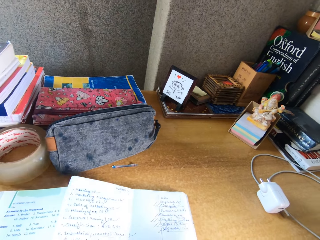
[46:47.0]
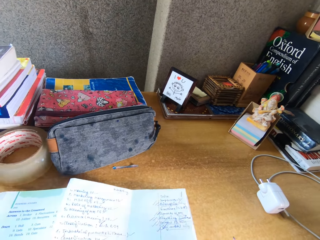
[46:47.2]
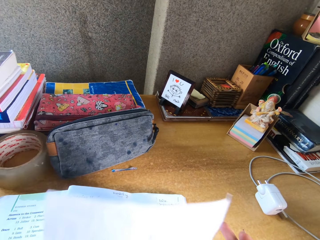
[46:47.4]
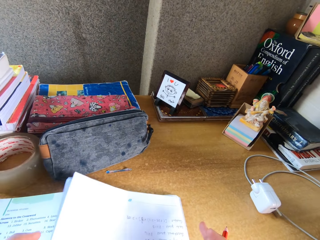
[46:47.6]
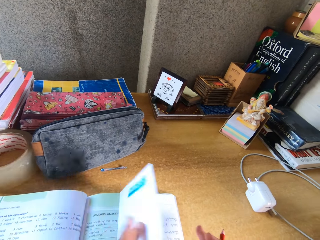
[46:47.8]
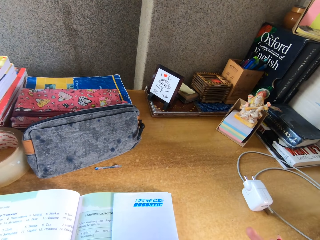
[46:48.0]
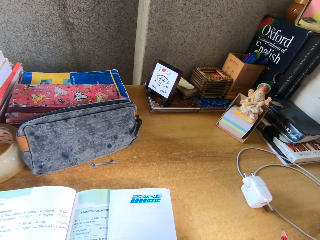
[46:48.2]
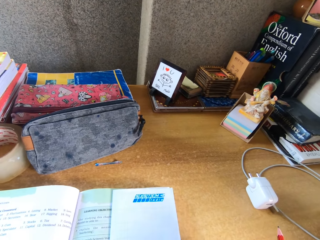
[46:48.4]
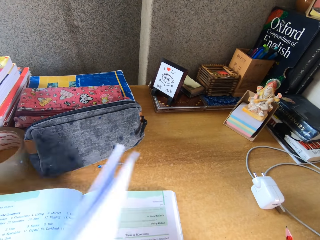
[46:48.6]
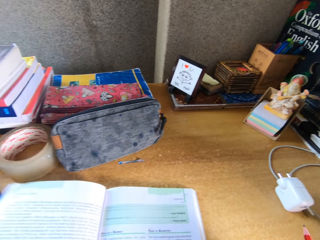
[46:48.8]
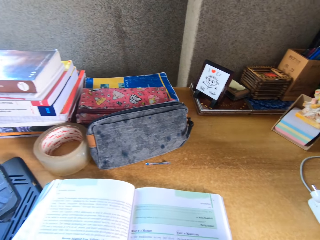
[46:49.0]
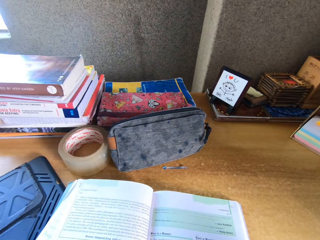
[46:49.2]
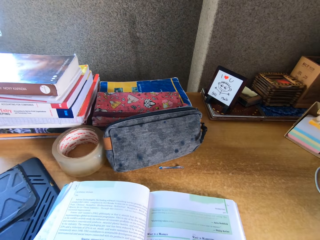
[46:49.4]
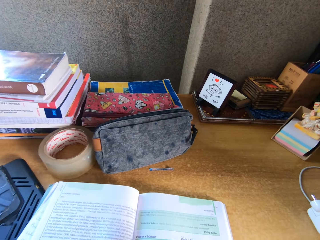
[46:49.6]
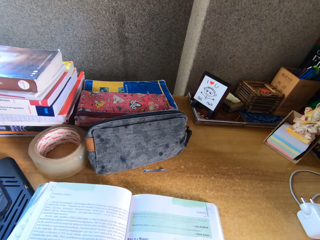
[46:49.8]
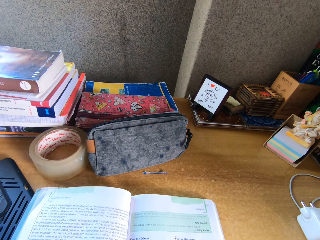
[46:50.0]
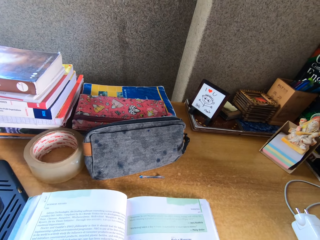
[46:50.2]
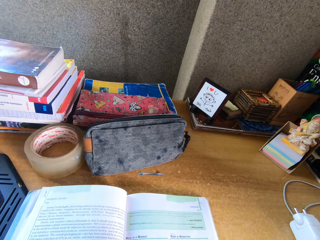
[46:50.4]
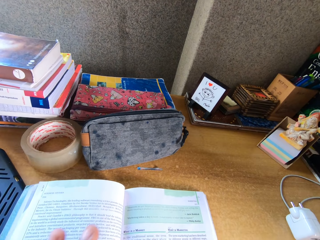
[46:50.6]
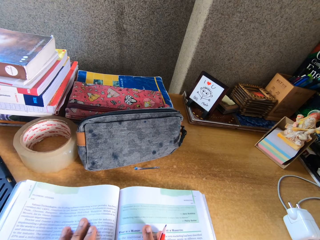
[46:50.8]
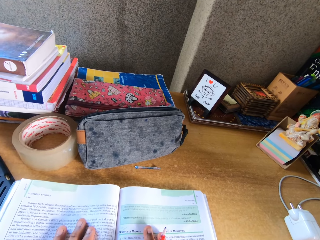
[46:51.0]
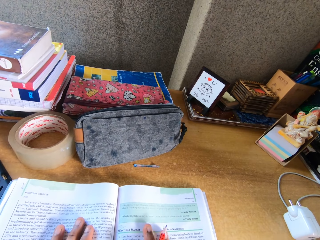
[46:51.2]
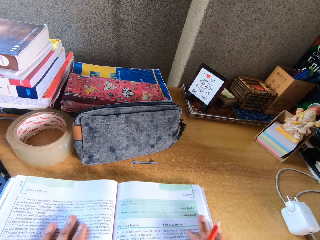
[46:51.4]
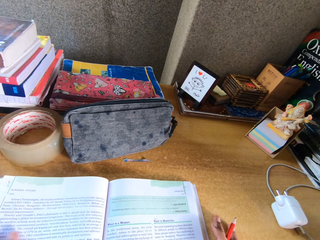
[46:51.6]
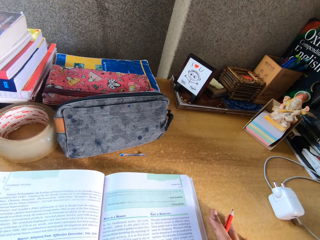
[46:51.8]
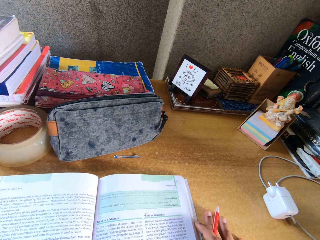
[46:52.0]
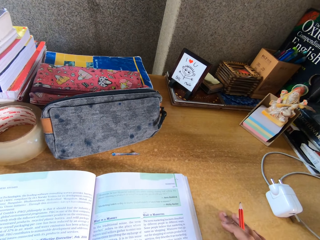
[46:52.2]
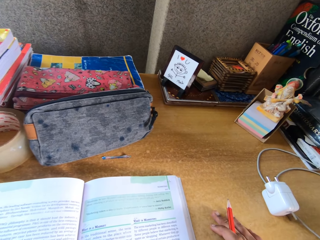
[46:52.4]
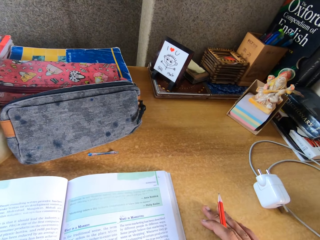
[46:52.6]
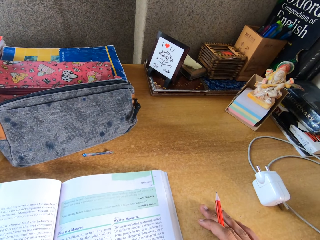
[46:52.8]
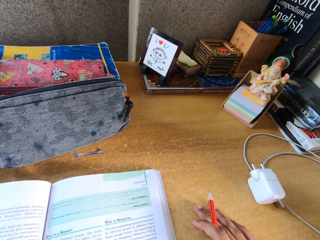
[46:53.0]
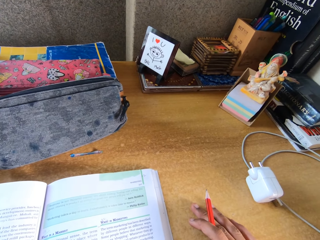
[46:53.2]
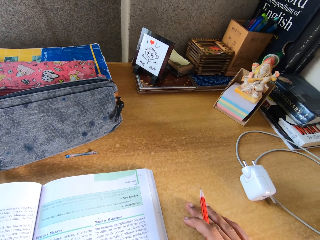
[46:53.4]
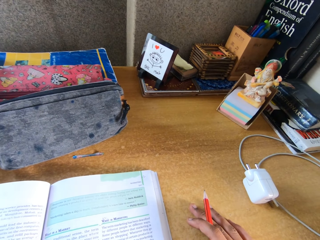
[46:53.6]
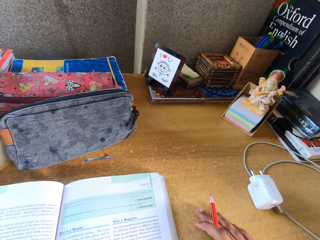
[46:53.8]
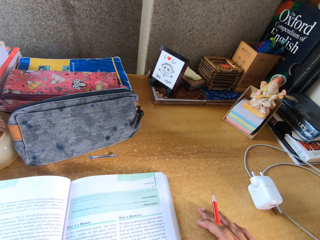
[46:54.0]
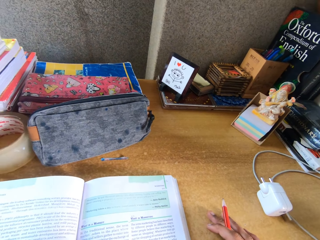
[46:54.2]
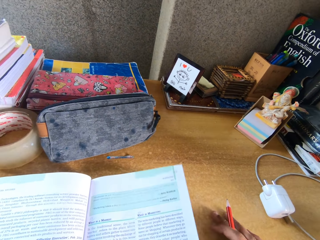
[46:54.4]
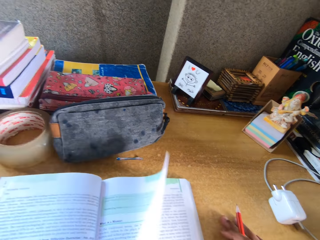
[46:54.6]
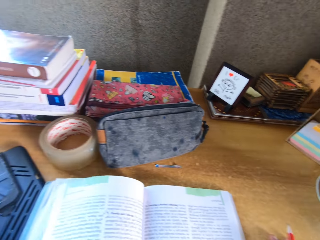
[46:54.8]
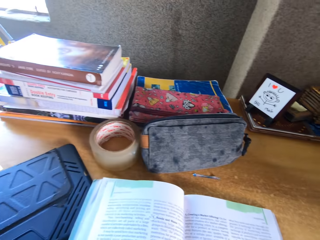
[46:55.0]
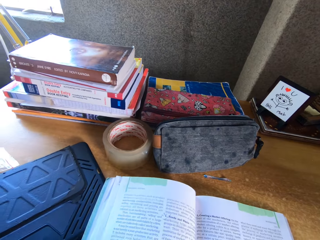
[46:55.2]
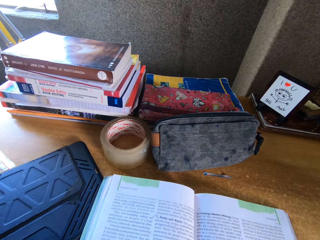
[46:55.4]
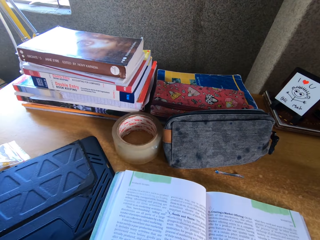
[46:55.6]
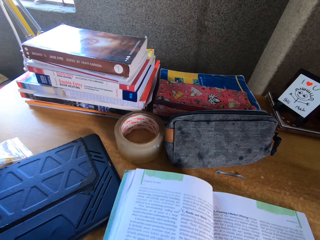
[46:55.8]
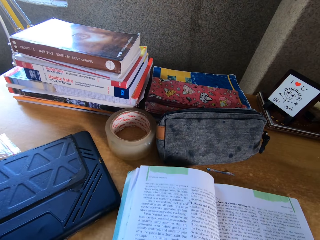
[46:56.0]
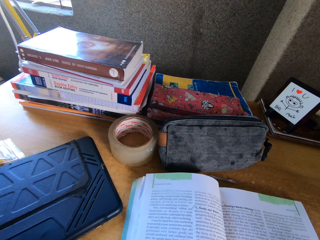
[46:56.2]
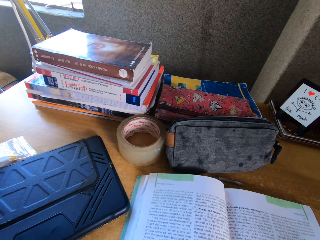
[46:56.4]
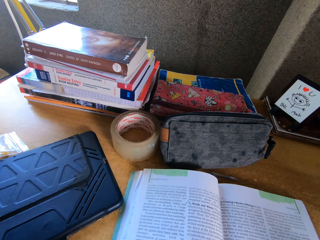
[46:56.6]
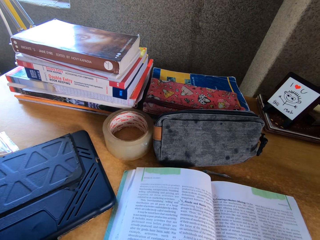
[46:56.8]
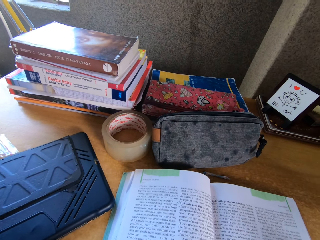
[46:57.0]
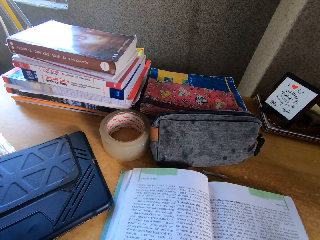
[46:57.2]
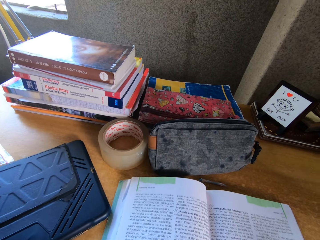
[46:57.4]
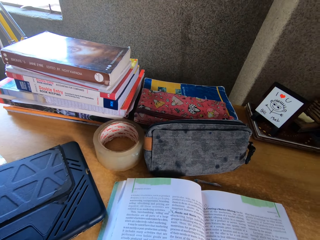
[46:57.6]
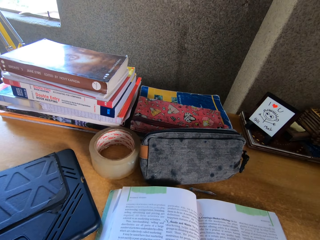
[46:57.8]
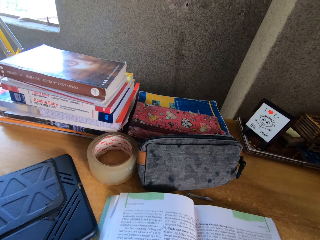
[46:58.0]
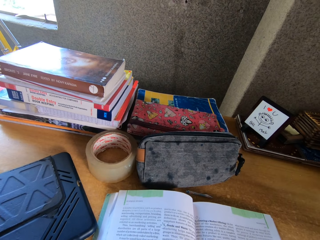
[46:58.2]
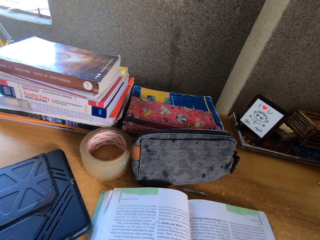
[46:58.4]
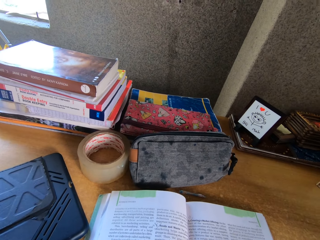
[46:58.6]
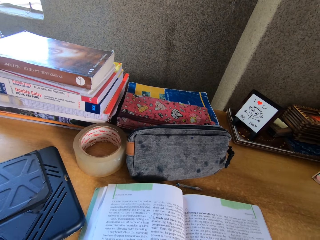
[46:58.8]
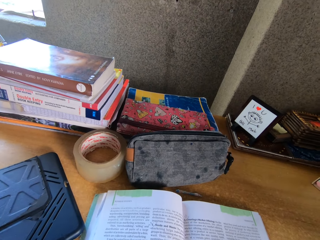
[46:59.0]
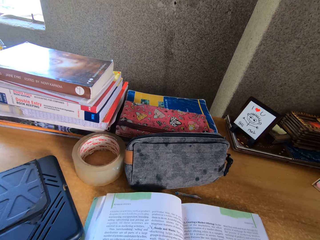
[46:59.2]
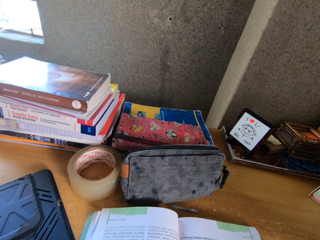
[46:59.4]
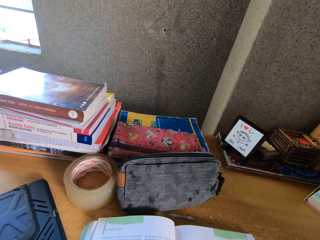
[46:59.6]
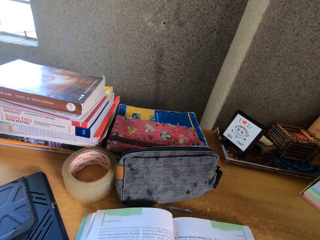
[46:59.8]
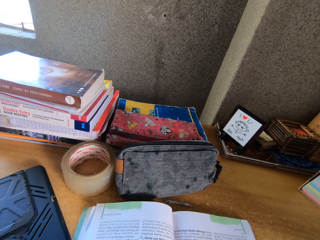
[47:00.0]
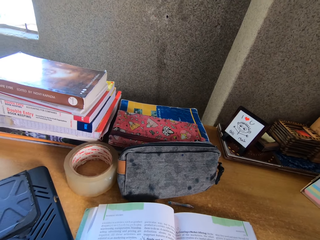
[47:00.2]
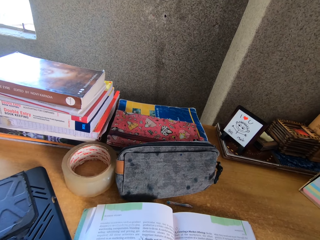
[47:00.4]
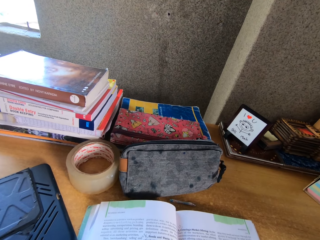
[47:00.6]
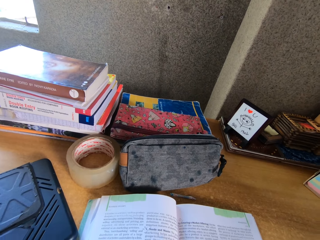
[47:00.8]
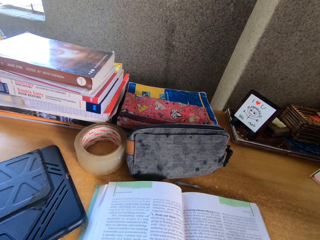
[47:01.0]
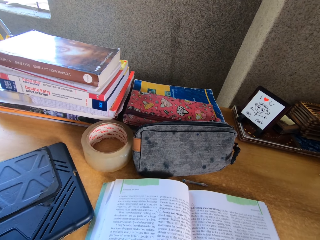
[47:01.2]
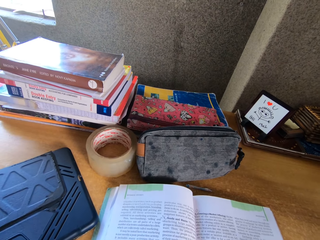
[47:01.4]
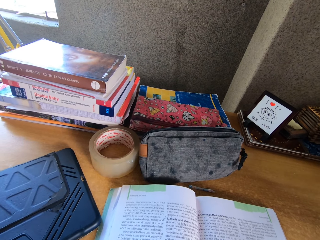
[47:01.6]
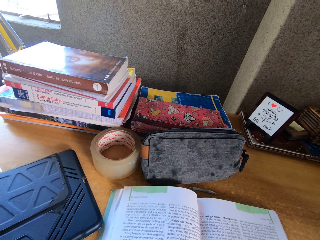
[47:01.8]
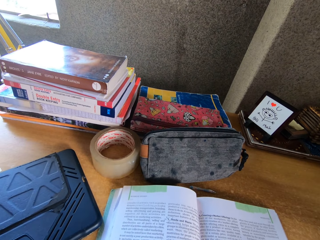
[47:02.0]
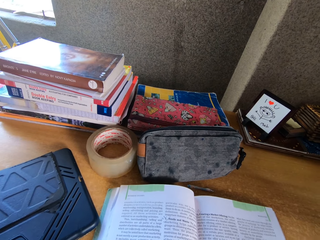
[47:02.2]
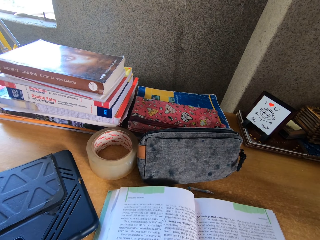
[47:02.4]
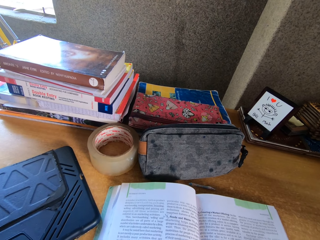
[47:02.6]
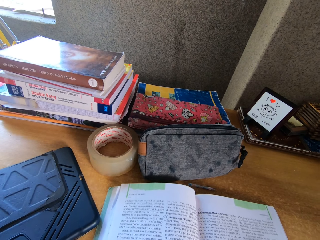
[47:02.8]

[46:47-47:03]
The camera wearer opens the book. They read the book. They continue to read the book.

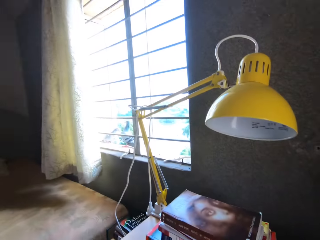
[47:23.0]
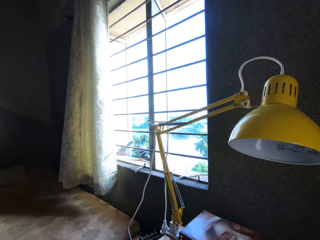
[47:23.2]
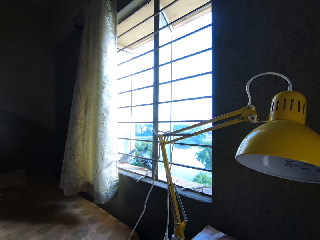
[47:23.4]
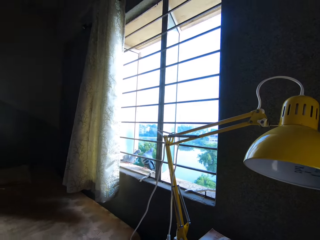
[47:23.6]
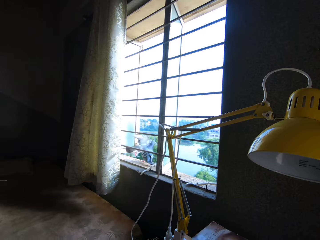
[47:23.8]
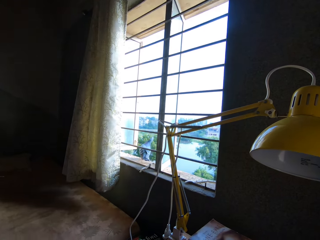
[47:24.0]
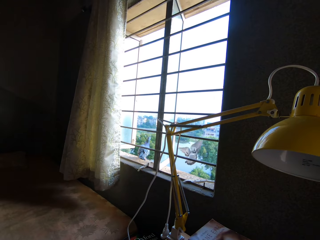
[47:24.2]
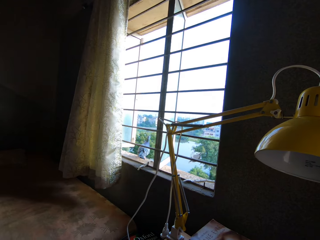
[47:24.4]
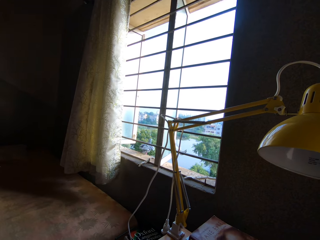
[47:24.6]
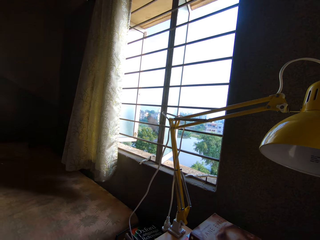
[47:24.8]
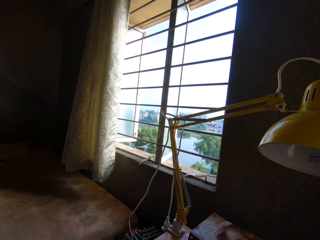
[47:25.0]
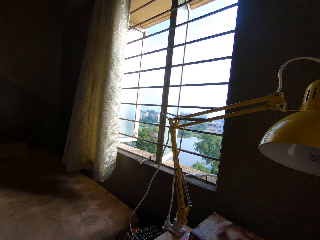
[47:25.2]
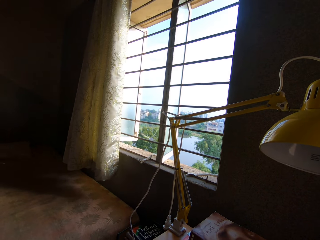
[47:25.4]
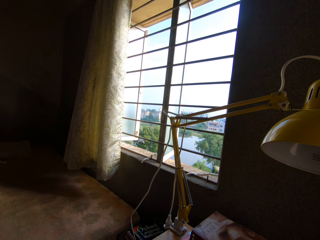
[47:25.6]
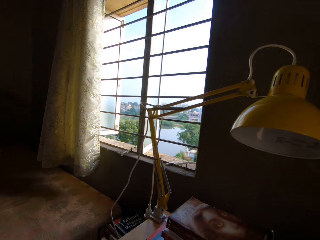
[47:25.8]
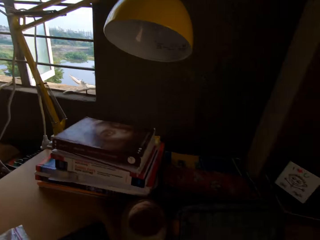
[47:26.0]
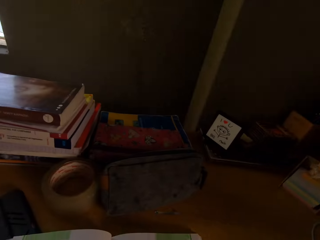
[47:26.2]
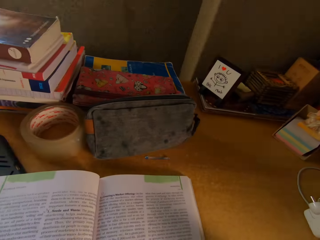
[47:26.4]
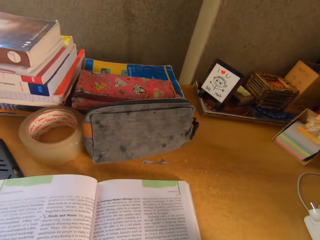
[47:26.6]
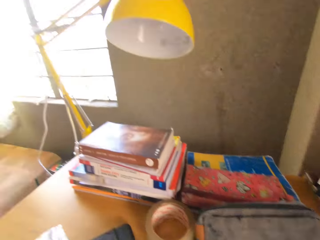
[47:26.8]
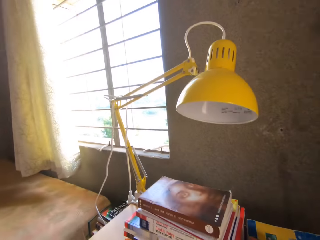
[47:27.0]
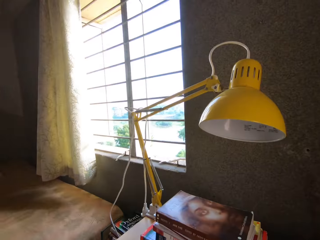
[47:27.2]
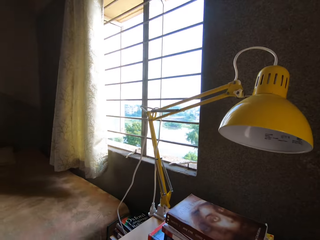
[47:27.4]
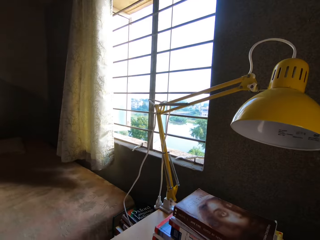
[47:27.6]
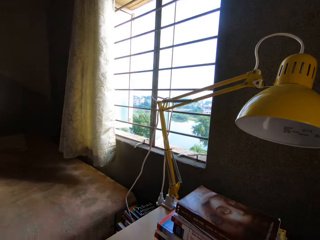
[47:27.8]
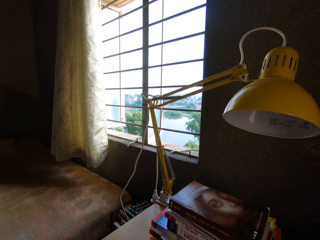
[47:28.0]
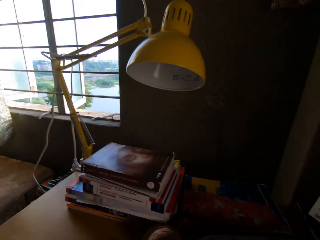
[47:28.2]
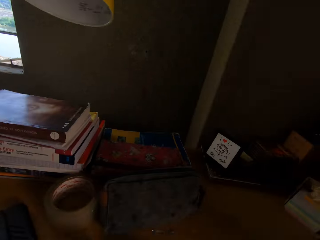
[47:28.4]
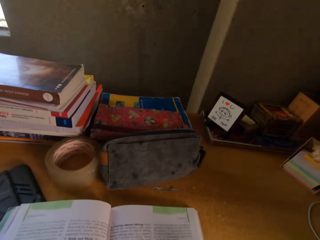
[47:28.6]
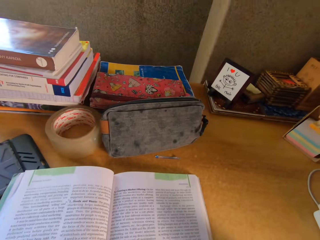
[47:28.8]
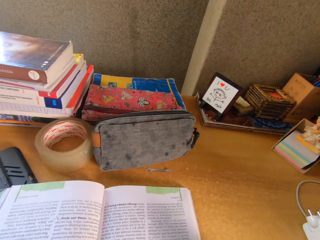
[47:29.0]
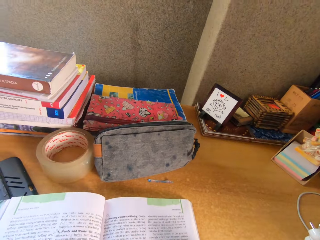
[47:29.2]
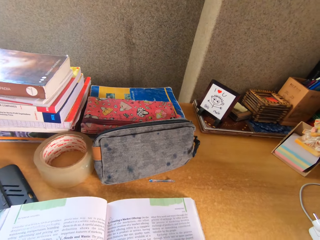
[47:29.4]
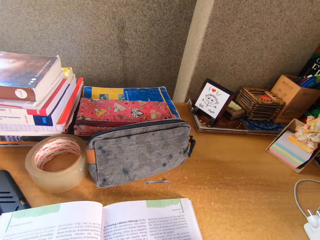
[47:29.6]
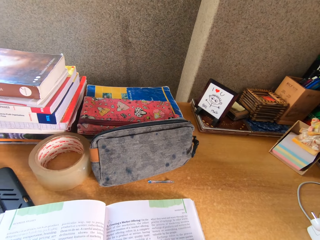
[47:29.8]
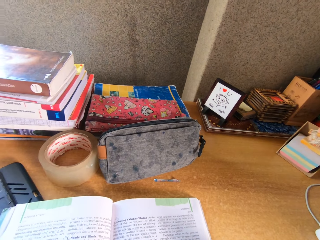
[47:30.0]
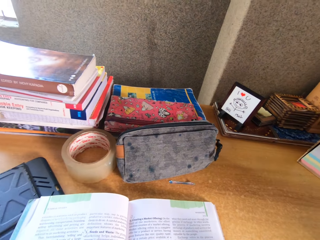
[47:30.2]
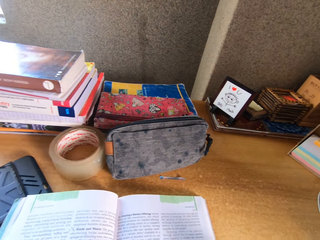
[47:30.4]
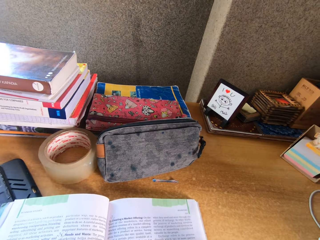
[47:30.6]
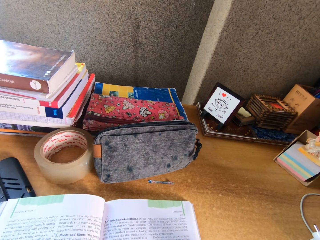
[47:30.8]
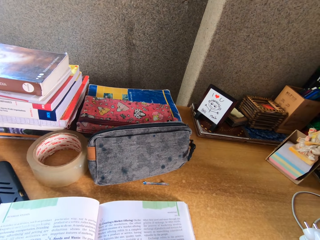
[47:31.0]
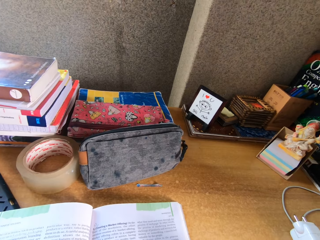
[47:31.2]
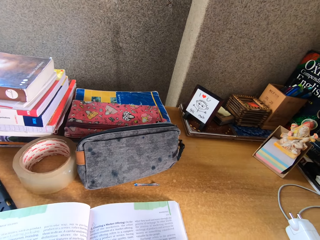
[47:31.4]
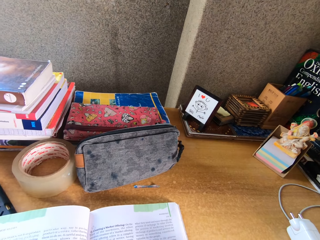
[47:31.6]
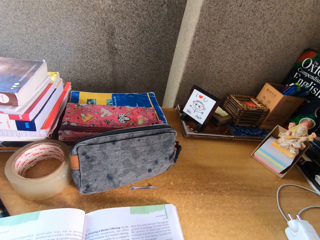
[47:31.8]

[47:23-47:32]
The camera wearer stares at the birds on the window. They read a book.
